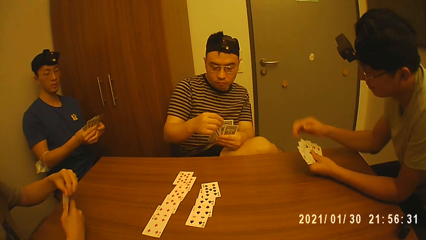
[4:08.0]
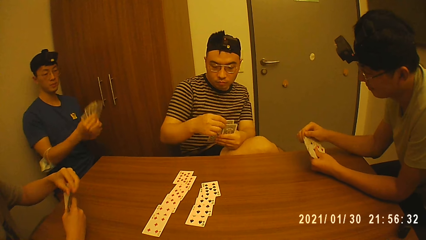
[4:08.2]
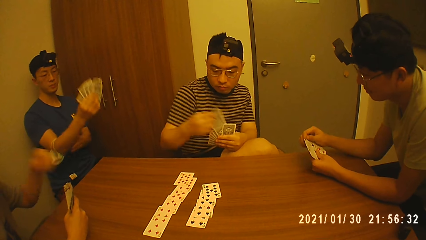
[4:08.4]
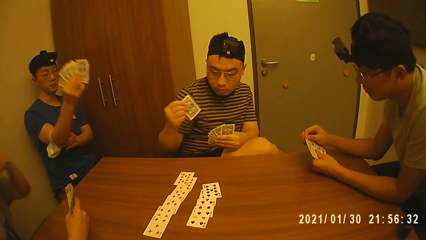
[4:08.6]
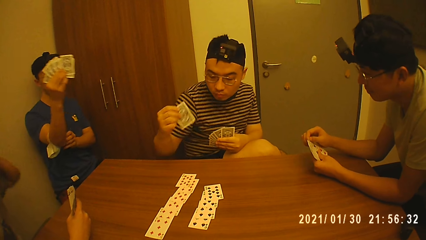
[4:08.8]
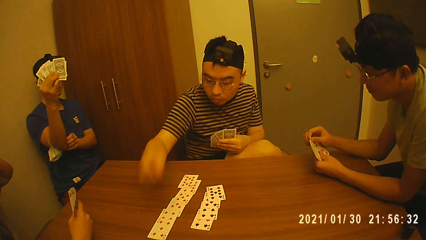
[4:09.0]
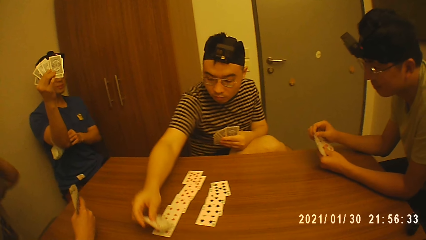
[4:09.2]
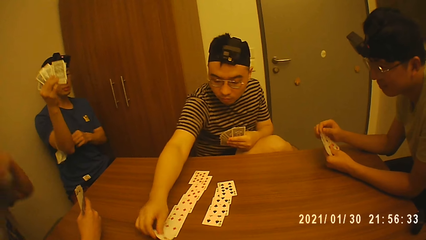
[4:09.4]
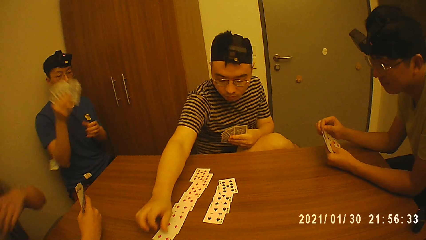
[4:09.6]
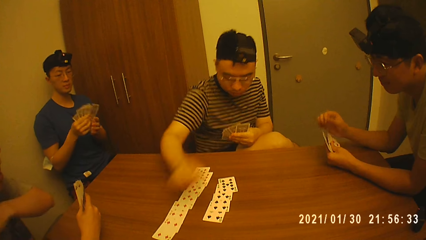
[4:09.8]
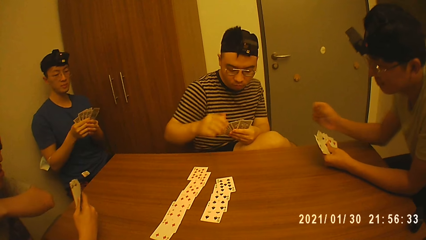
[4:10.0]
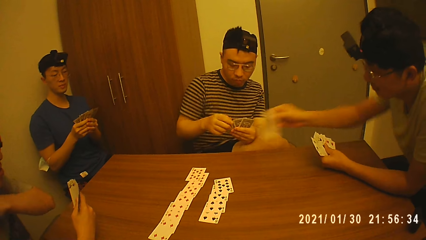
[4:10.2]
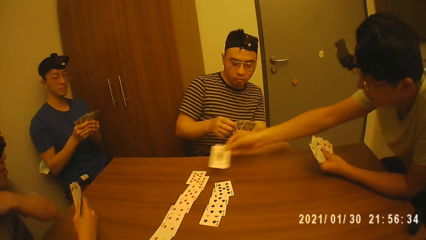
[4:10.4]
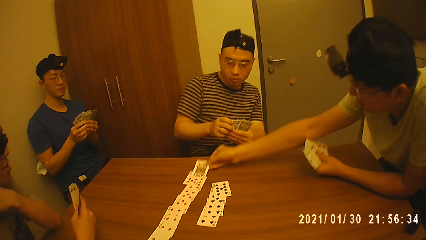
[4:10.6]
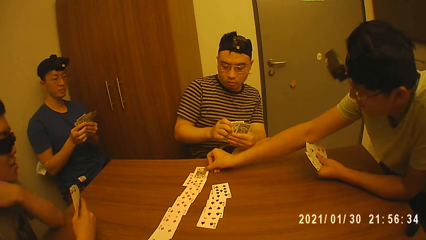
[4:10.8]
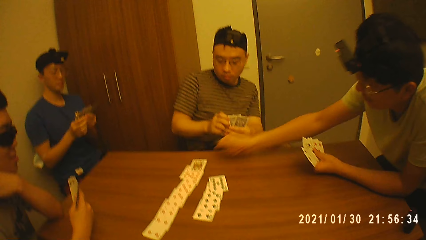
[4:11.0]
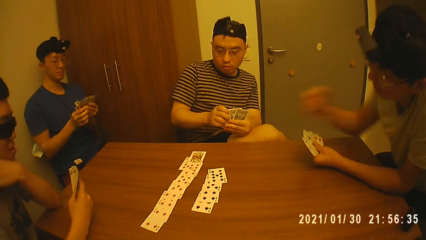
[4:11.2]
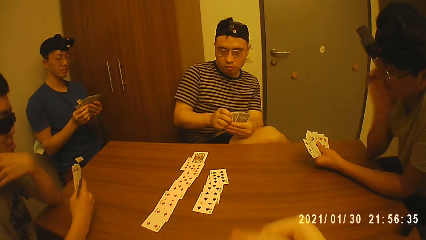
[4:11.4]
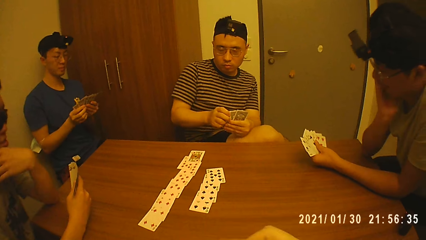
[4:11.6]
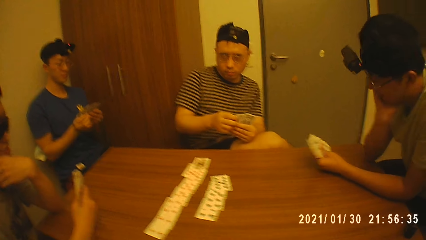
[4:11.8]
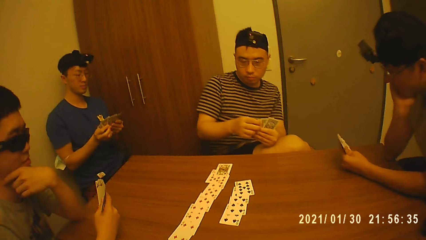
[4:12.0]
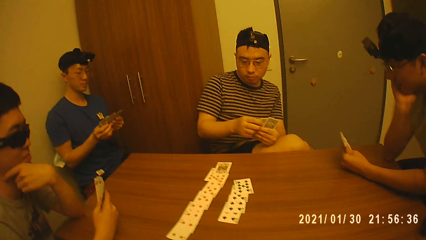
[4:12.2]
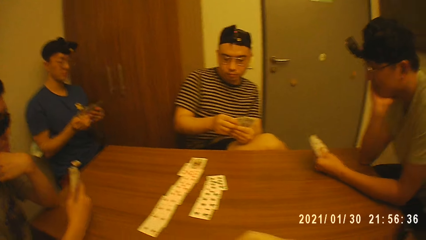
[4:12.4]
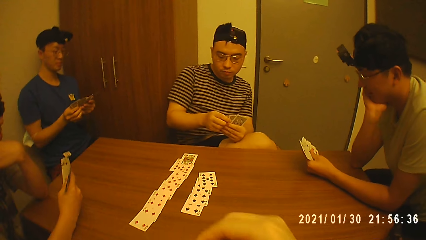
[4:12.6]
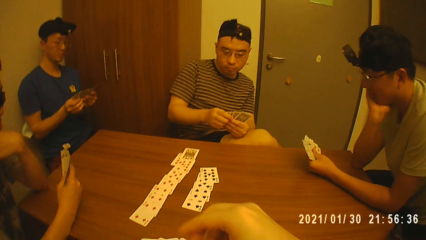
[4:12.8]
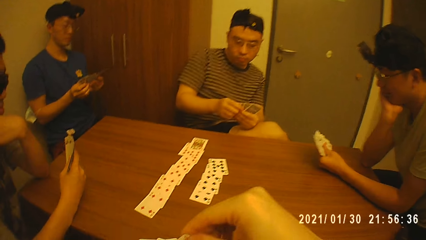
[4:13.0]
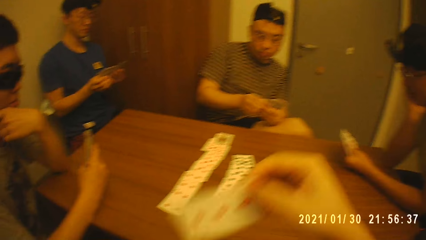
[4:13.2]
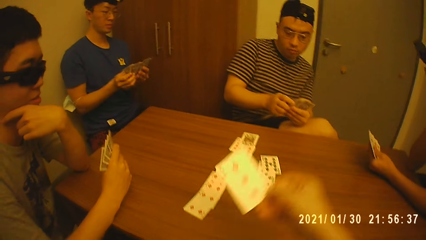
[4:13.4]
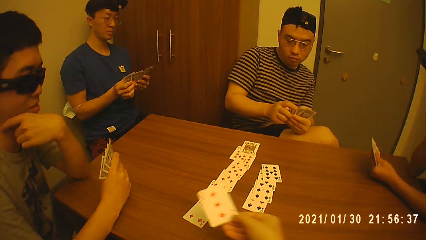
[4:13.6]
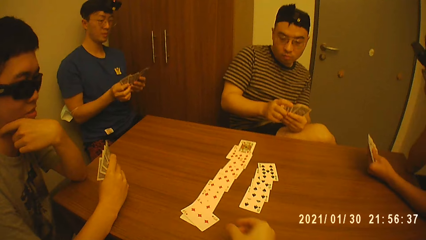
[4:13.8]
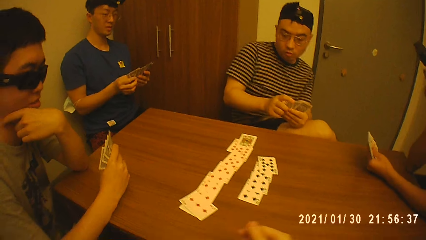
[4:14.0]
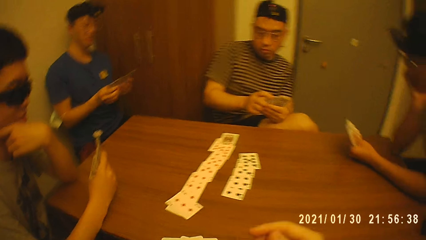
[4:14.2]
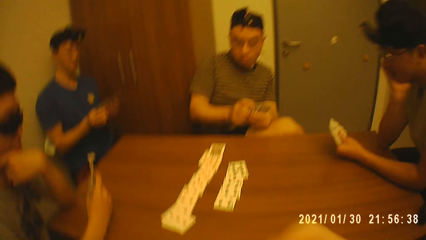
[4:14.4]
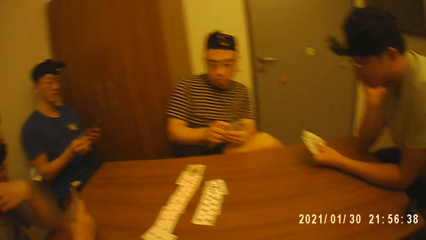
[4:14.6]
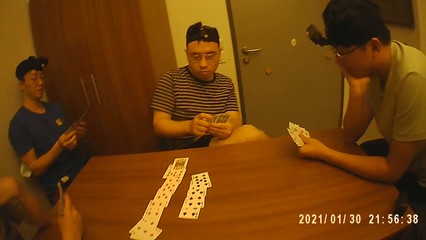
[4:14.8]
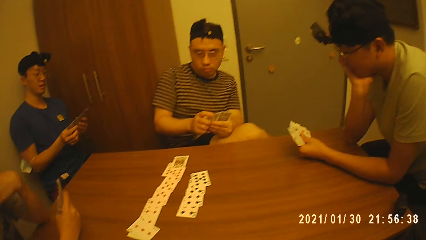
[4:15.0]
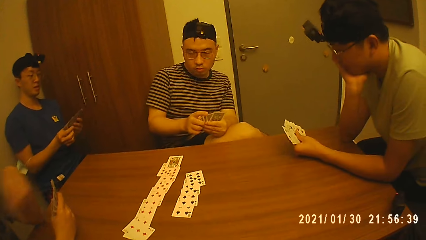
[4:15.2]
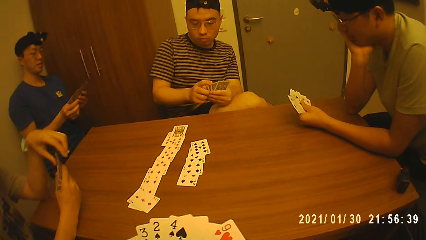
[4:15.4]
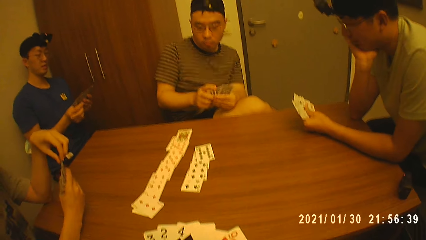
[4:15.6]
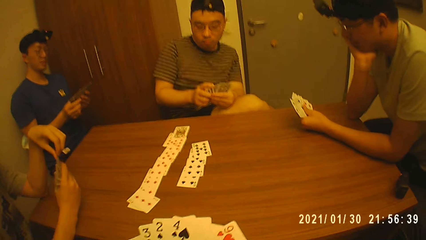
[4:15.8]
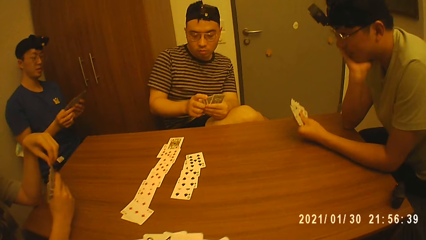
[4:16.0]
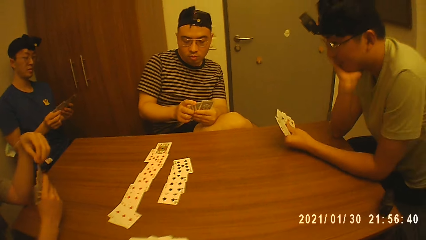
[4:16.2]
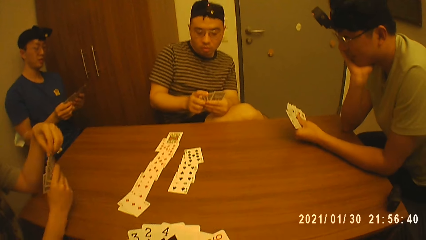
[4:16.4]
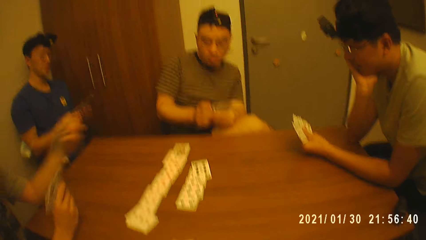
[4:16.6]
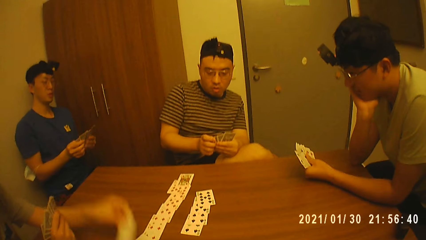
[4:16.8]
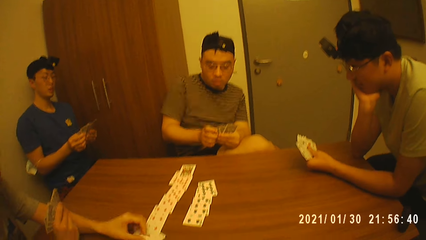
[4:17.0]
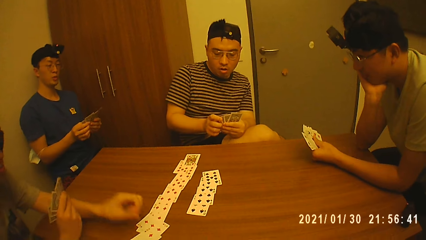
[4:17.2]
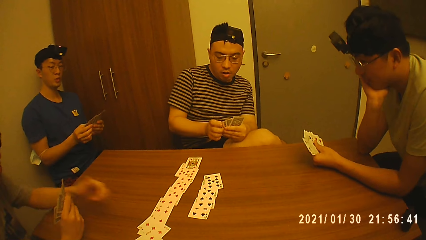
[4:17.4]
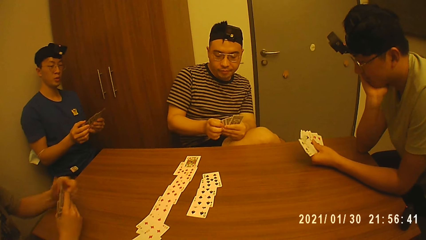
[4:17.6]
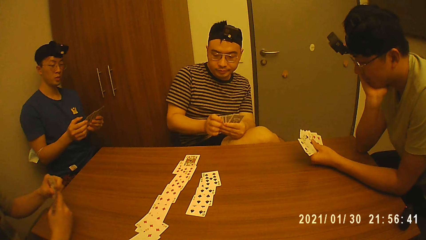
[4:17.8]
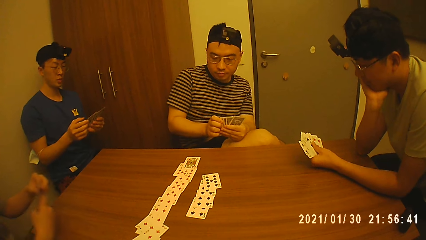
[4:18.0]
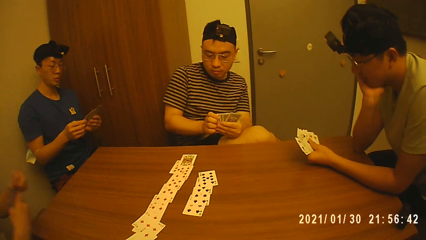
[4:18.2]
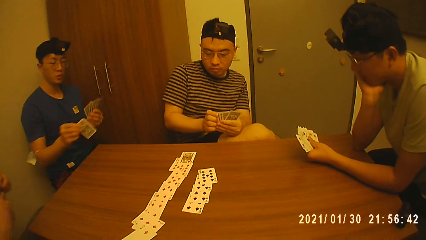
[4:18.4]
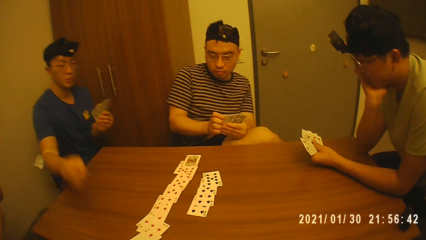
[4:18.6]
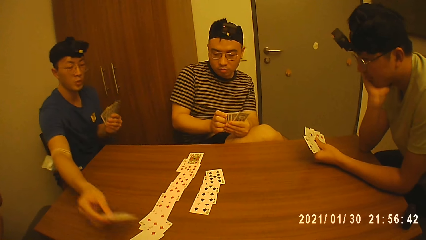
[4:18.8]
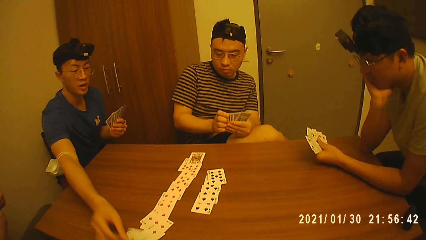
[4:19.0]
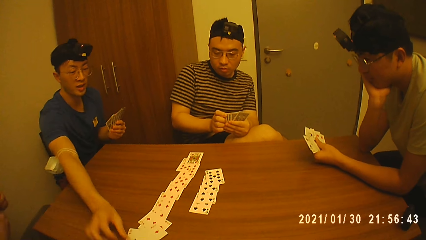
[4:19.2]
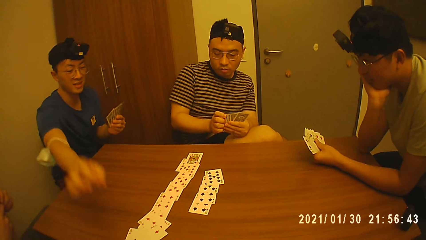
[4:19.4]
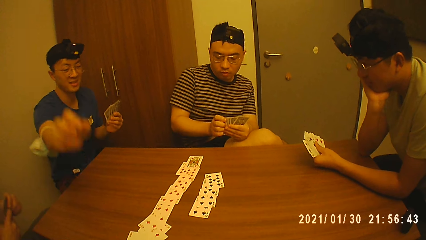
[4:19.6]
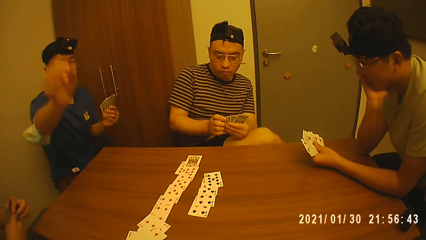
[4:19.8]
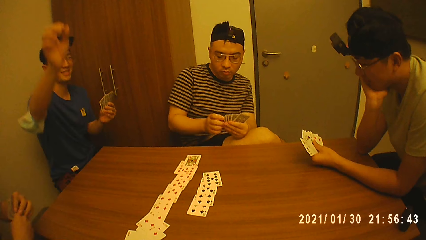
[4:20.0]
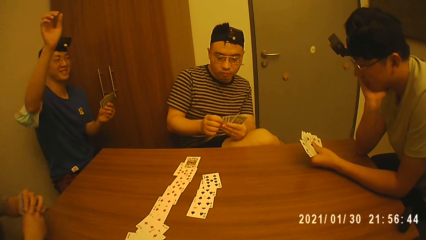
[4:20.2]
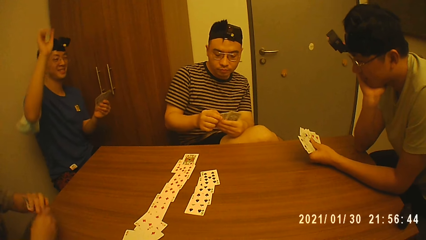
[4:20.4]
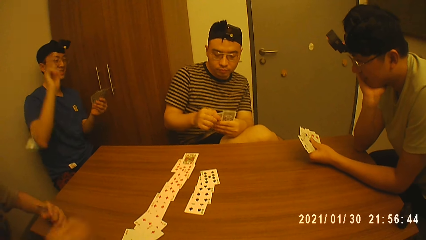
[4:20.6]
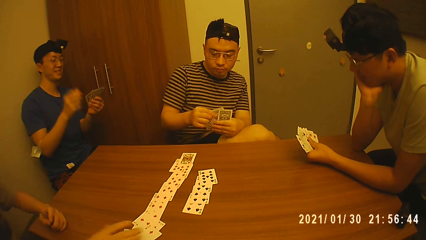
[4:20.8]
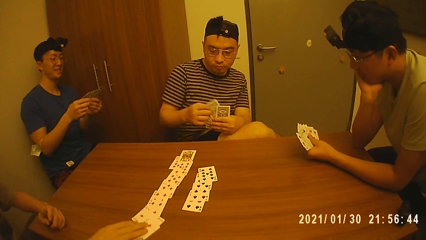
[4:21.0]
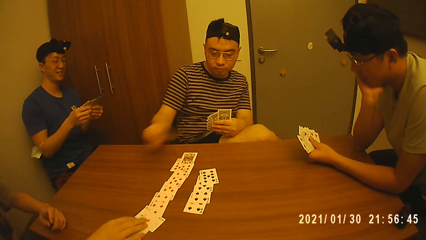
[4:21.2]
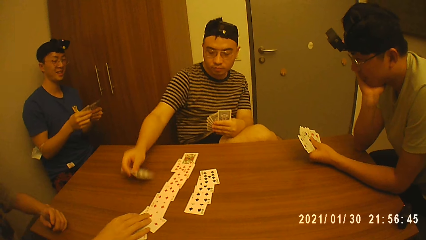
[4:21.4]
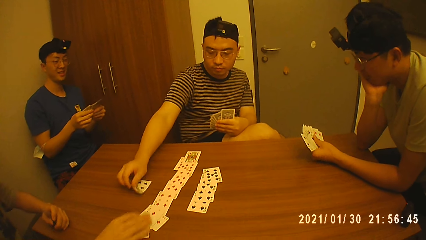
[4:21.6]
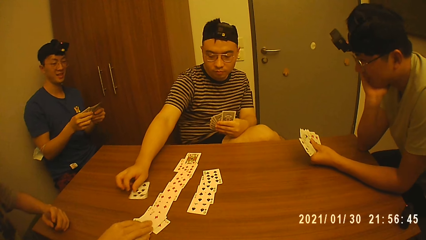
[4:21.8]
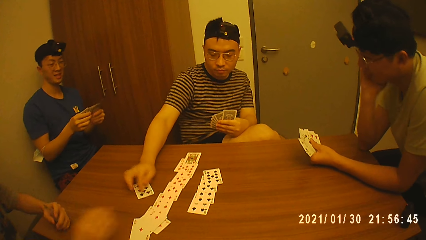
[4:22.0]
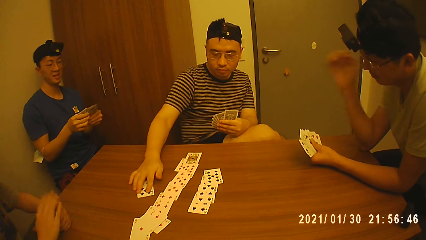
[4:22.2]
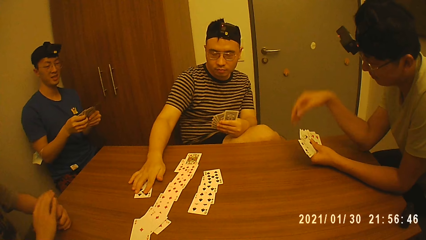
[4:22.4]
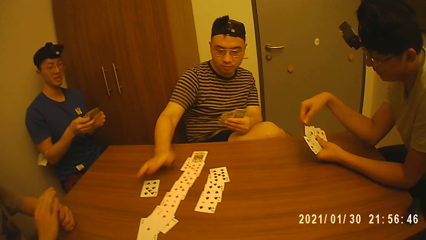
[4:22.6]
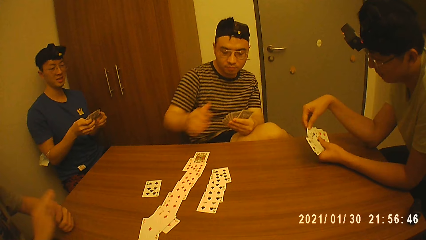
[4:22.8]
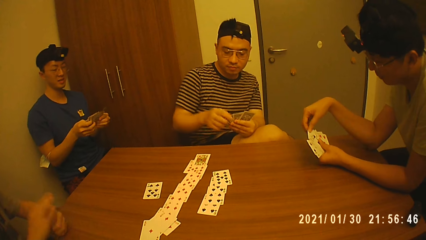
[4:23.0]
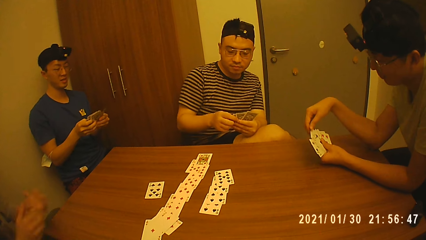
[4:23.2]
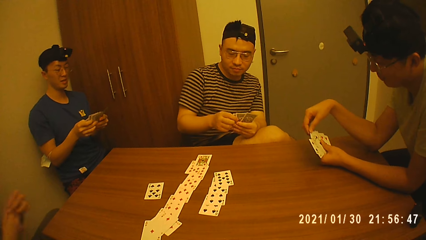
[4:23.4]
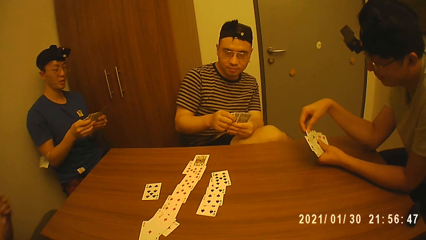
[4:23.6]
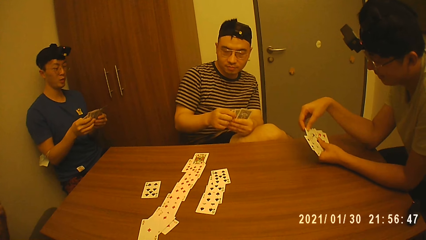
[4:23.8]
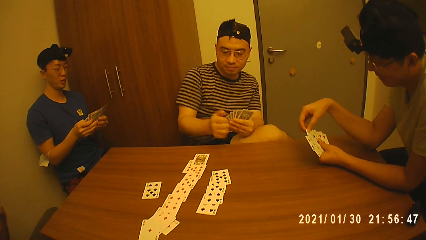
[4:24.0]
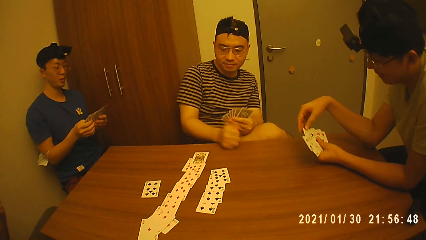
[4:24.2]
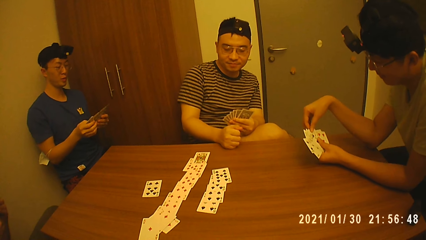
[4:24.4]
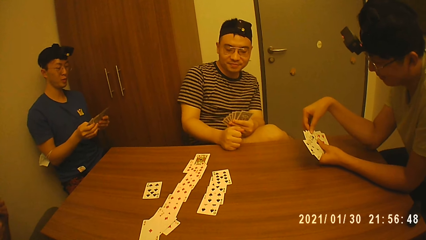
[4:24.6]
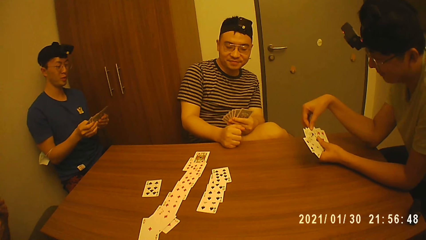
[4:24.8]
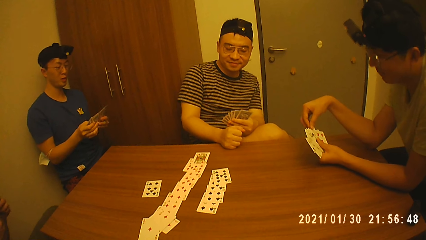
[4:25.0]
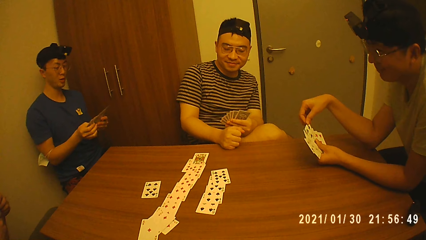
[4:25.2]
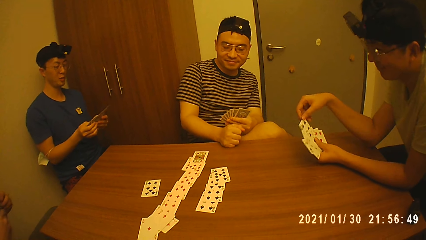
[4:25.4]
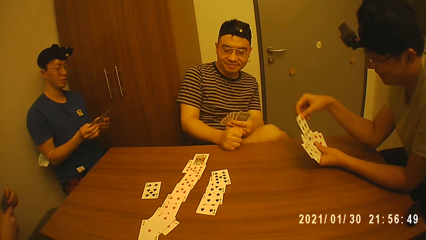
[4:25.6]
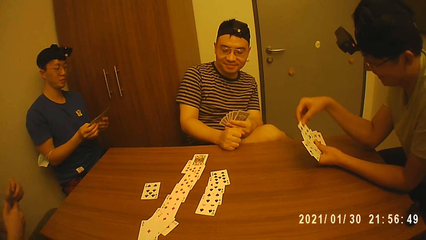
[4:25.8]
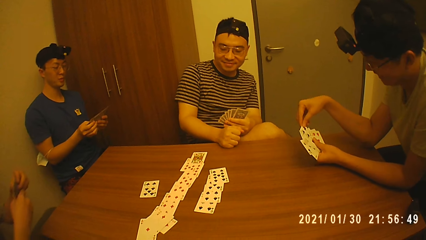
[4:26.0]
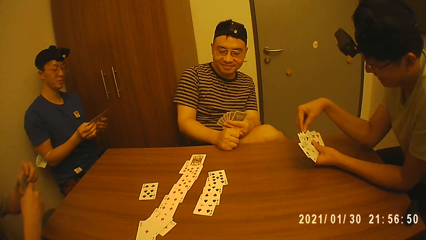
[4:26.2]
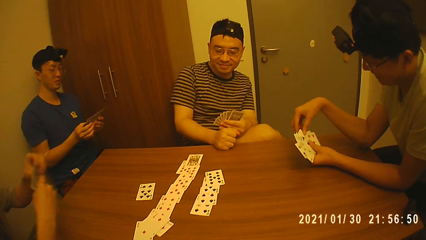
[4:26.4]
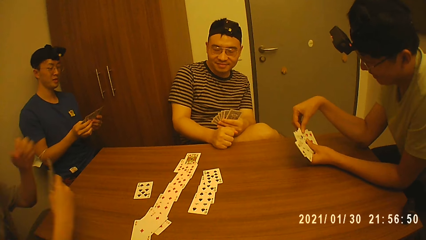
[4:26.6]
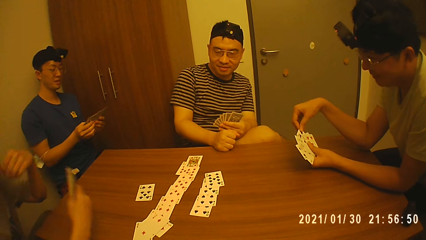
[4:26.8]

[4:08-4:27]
A man scratches his neck. Another man plays a card. A third man plays a card. The camera wearer puts a card on the table with his right hand. The first man plays a card. A fourth man plays a card. The second man plays a card.
